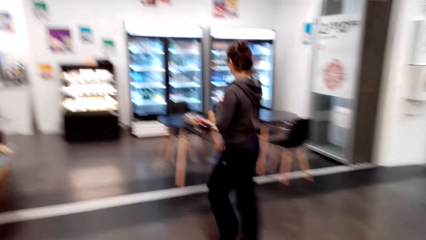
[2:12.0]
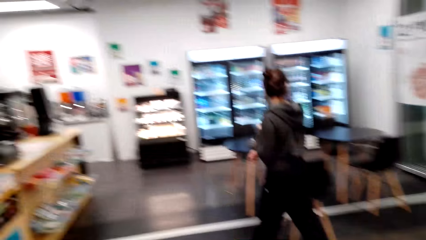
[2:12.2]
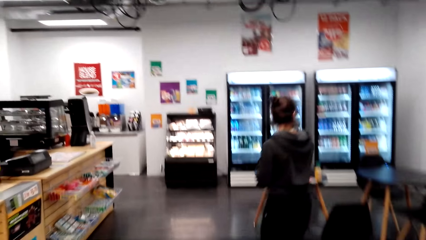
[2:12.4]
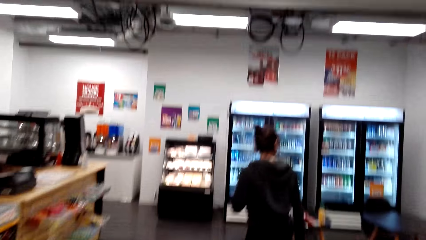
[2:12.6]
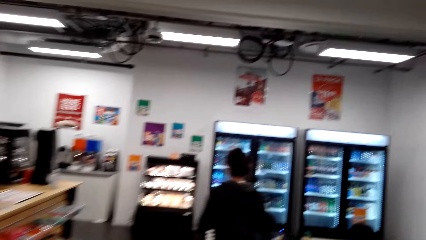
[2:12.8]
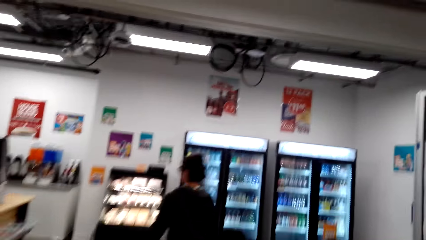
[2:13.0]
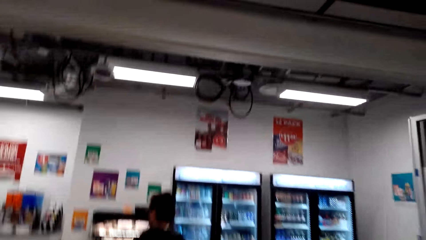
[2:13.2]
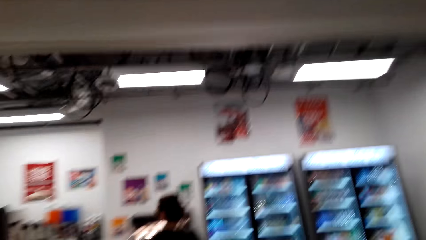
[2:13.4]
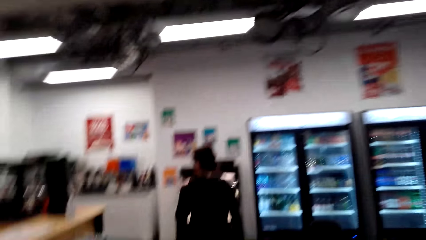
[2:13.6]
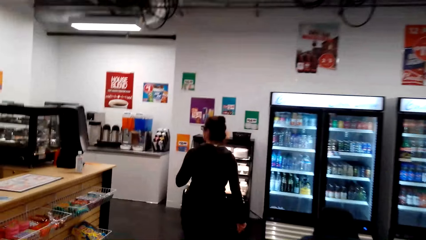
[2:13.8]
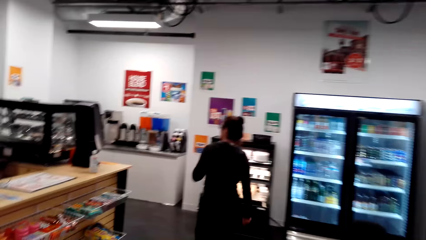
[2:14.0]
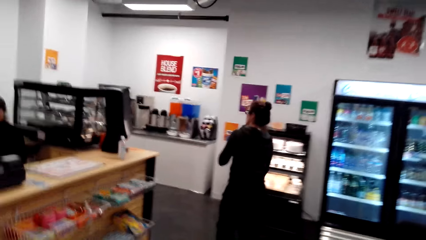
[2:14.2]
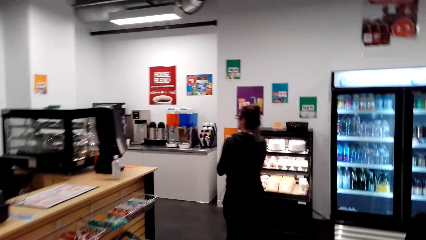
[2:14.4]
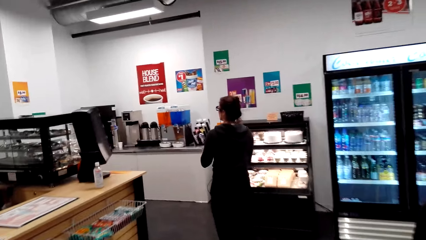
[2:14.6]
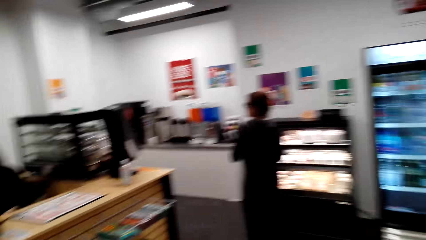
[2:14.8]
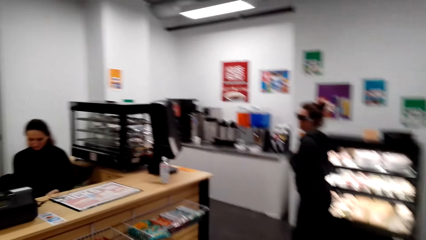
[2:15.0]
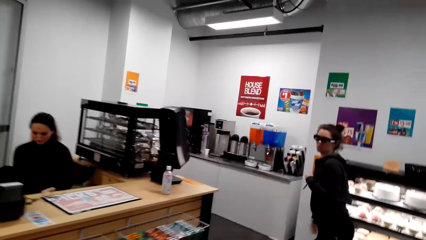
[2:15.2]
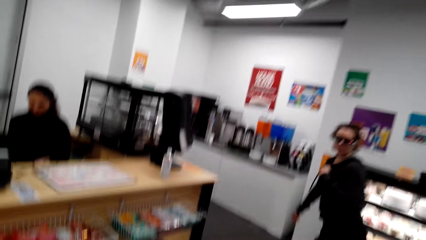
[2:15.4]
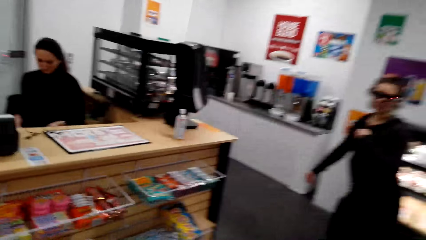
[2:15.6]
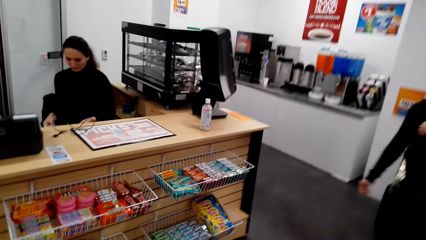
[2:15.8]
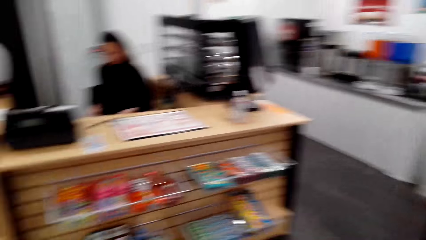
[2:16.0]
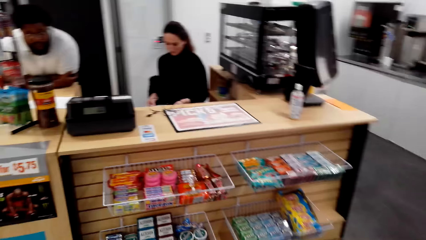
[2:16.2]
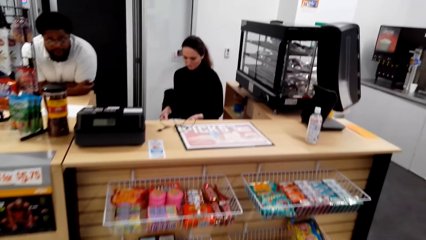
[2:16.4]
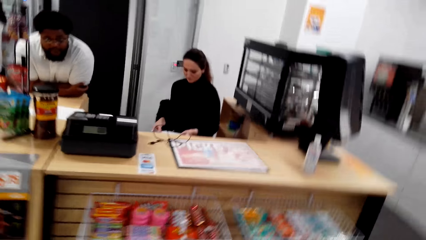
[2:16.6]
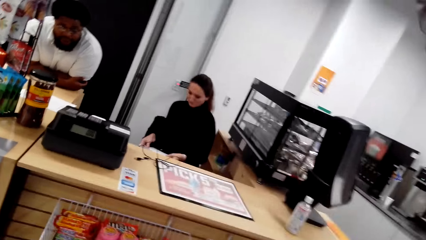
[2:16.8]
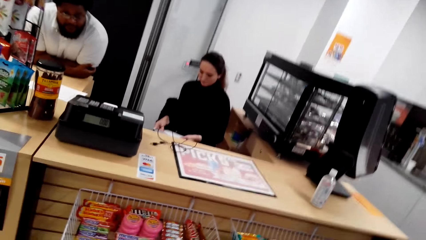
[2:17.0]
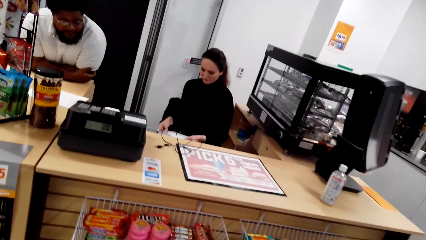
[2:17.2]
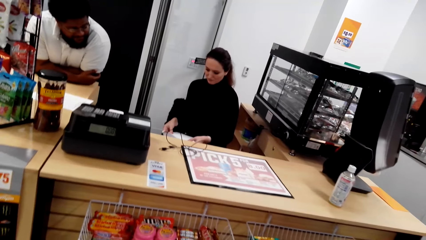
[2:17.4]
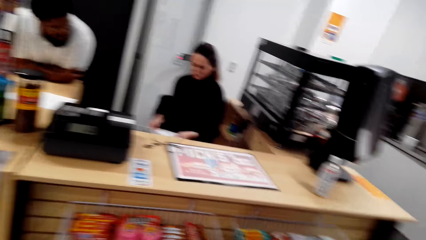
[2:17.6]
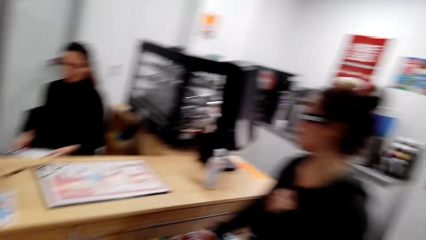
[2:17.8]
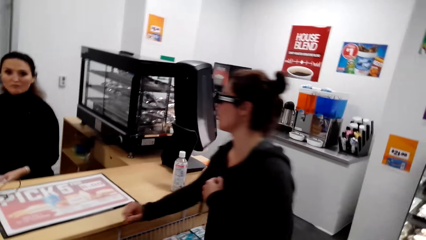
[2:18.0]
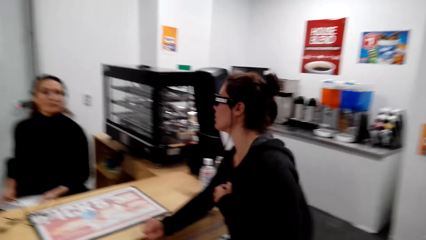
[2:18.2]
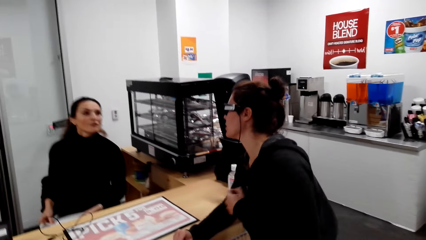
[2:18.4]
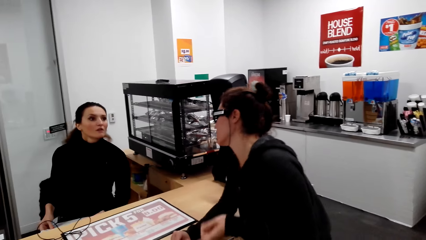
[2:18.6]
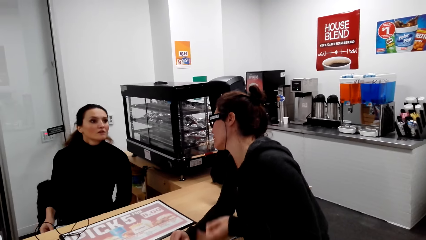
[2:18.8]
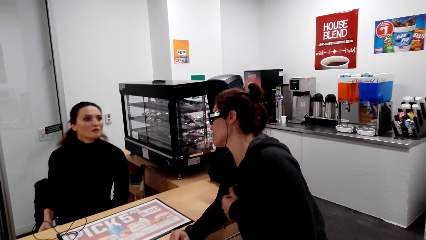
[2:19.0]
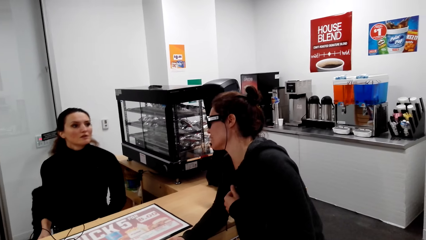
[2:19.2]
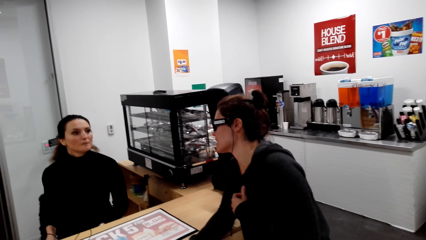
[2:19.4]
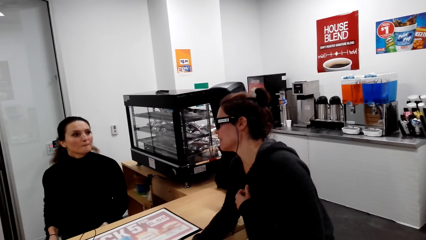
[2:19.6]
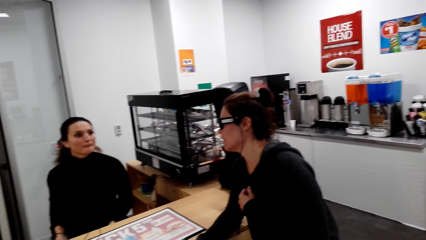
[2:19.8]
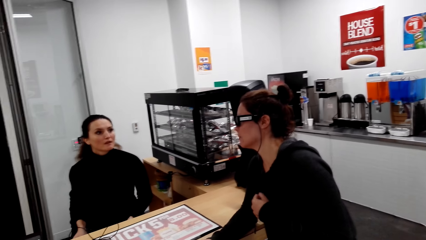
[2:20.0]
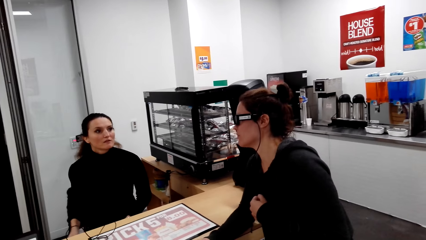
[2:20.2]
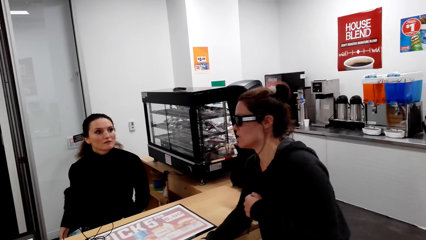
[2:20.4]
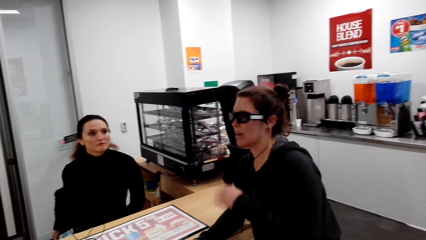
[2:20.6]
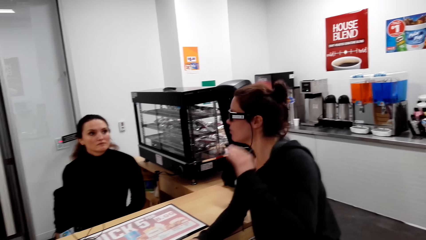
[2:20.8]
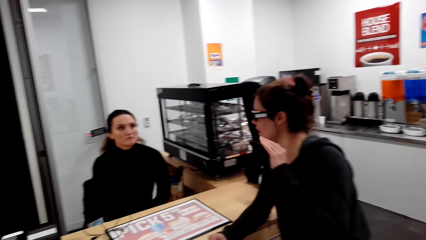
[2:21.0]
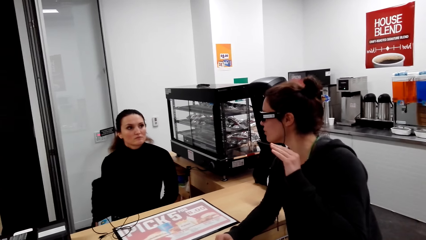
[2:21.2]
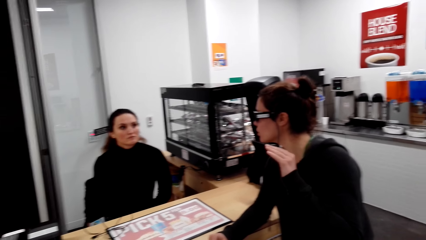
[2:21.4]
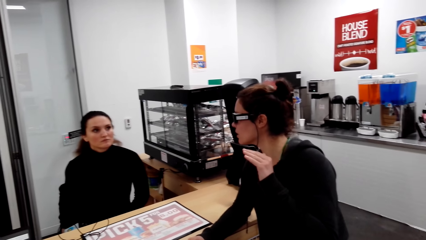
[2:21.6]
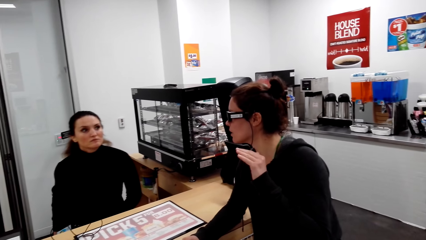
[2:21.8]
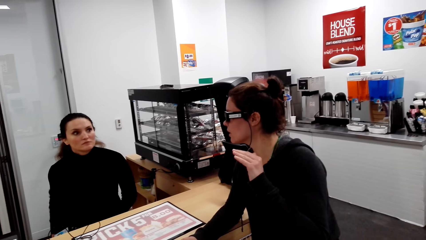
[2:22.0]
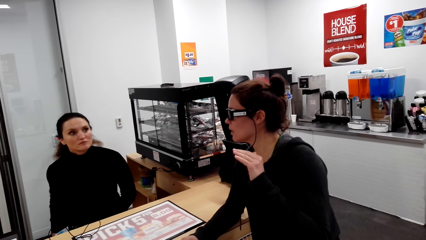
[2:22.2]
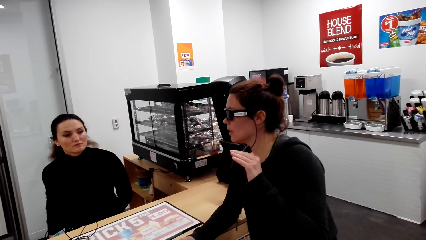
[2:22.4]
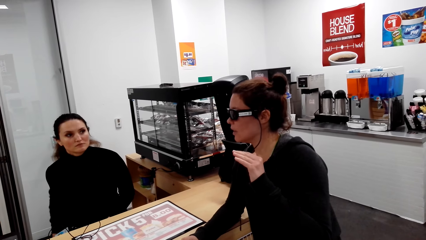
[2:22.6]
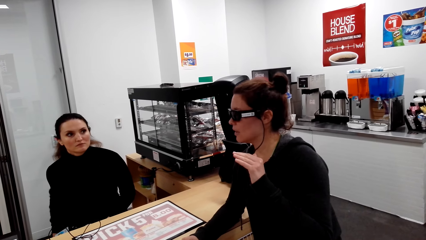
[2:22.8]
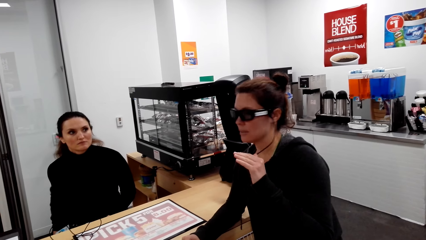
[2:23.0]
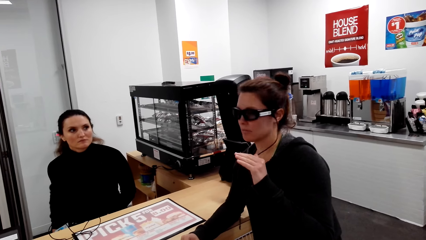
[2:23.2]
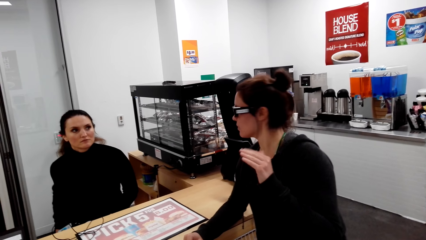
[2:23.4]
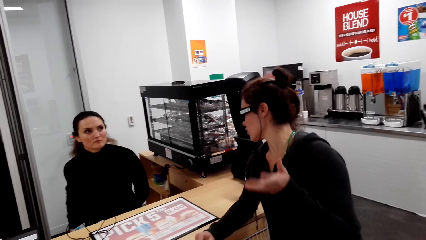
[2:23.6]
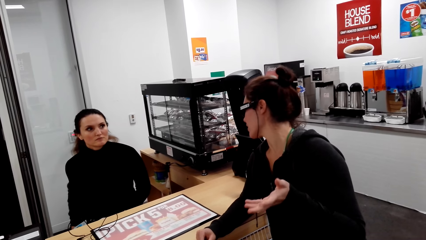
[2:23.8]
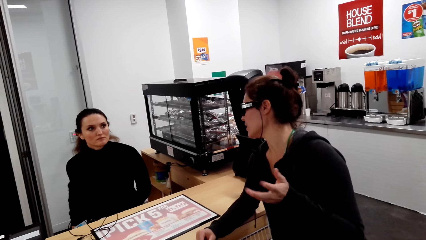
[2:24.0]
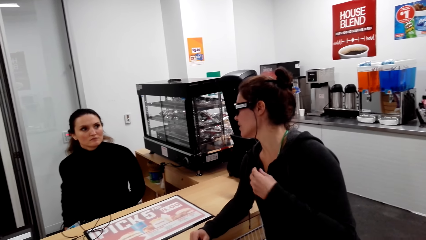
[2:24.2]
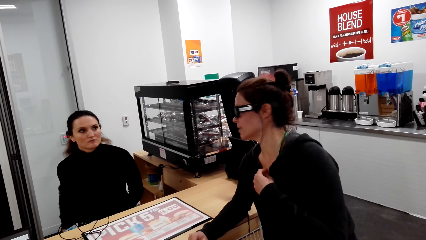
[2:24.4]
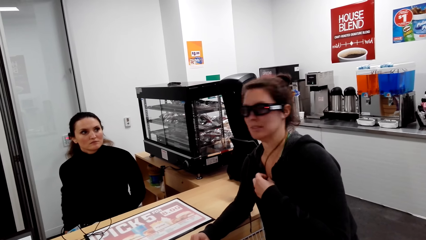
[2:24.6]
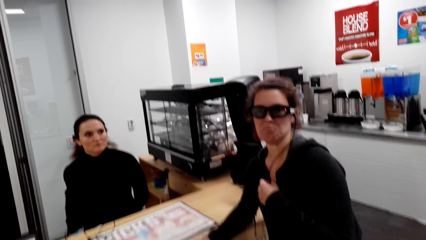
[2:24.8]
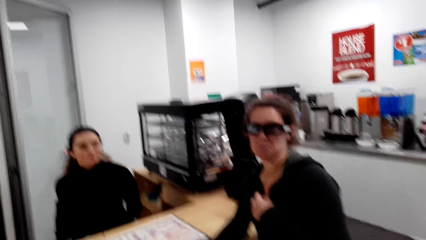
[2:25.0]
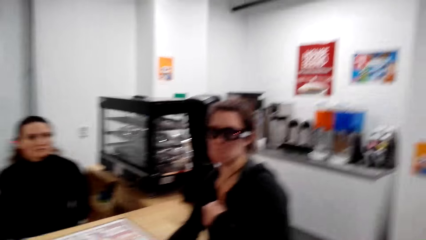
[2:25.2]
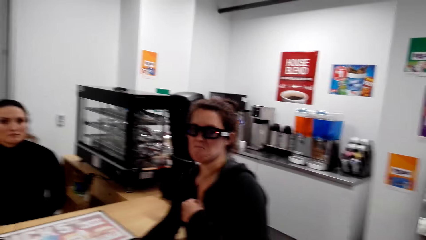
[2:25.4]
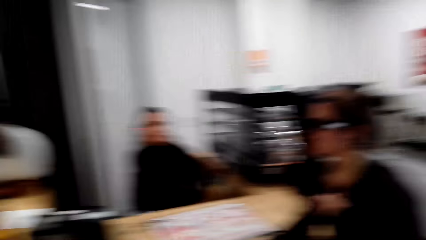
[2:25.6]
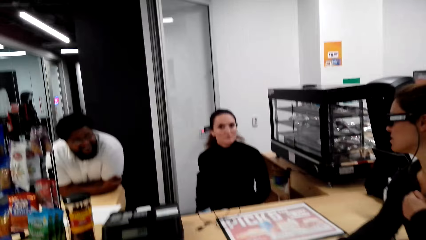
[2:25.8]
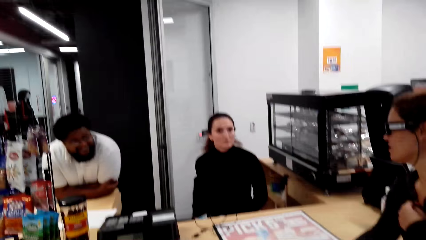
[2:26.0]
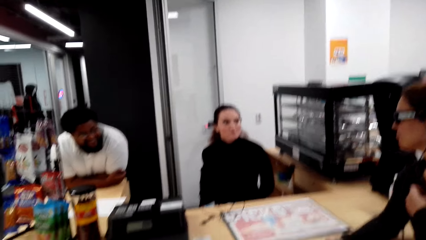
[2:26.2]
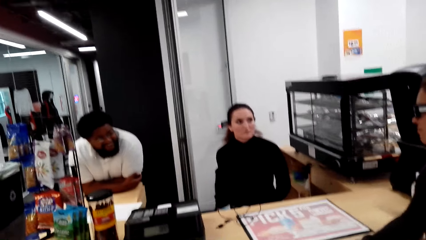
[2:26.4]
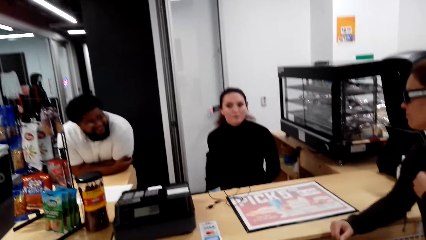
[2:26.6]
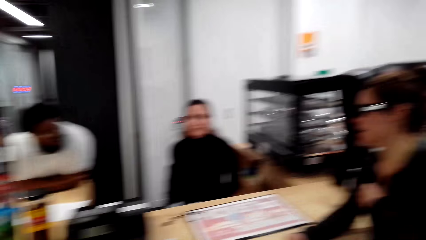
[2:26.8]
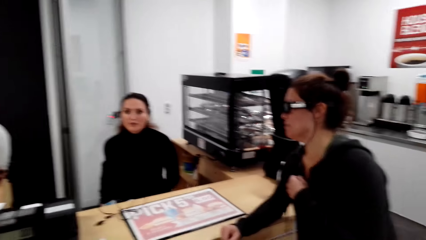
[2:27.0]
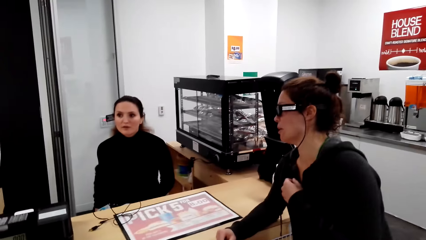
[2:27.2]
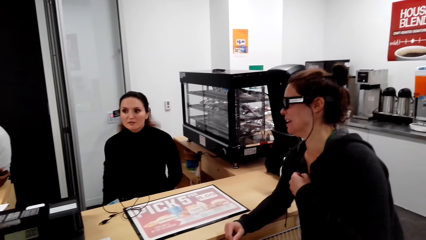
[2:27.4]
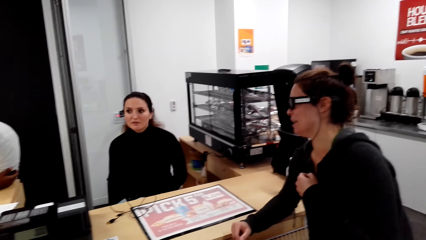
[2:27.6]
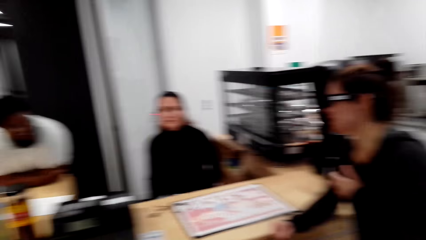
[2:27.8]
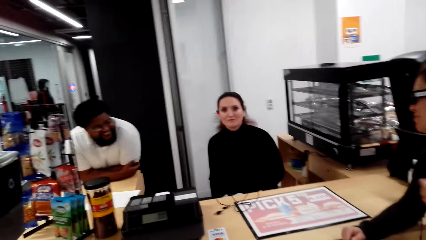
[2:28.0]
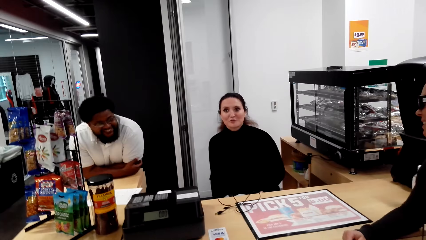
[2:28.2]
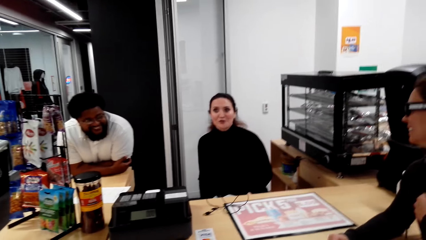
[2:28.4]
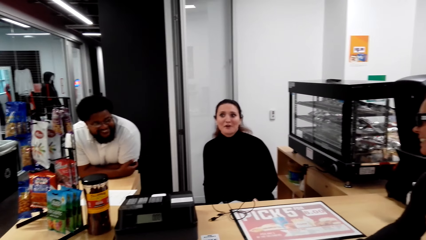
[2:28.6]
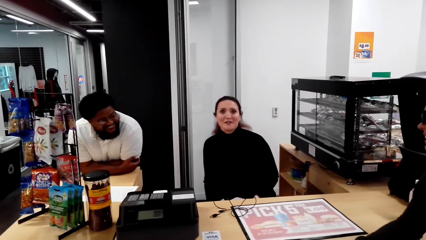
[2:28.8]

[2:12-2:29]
The lady walks around the house. The camera wearer stands at the counter. The lady leans on the counter and talks to another lady. The first lady puts a hand on the sweater and does a hand gesture. The first lady puts a hand on the sweater.
